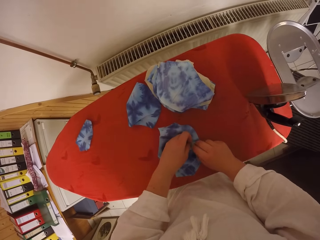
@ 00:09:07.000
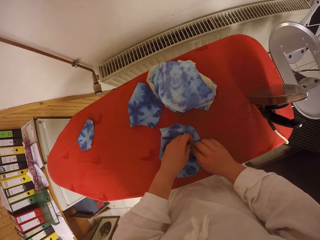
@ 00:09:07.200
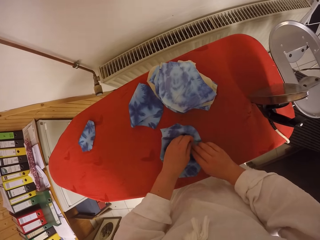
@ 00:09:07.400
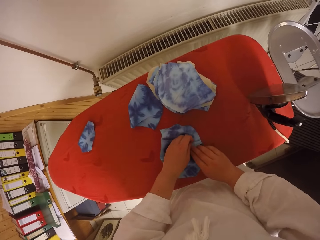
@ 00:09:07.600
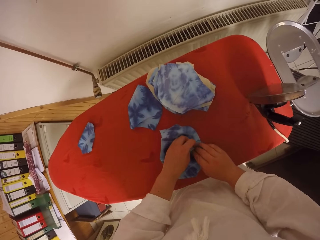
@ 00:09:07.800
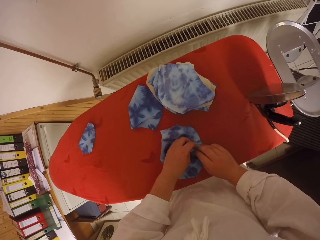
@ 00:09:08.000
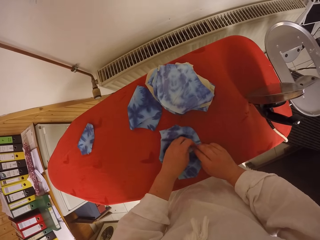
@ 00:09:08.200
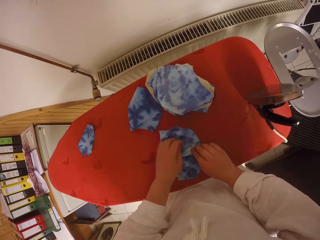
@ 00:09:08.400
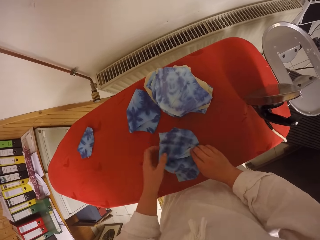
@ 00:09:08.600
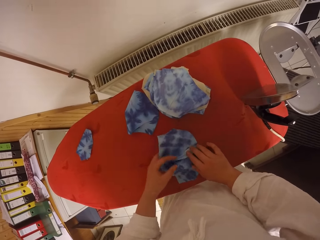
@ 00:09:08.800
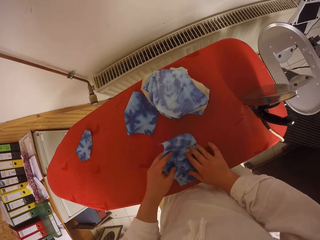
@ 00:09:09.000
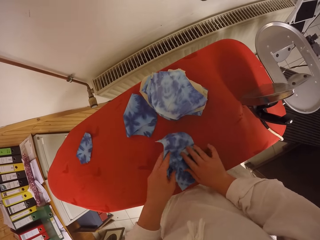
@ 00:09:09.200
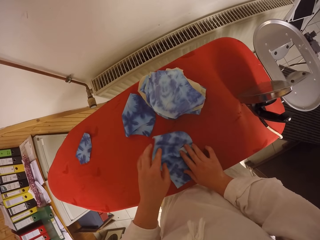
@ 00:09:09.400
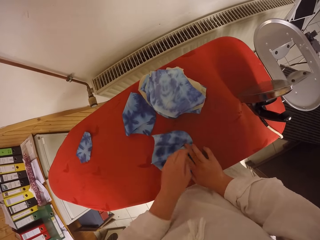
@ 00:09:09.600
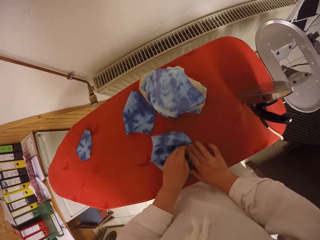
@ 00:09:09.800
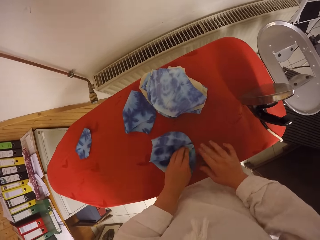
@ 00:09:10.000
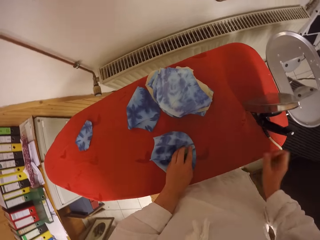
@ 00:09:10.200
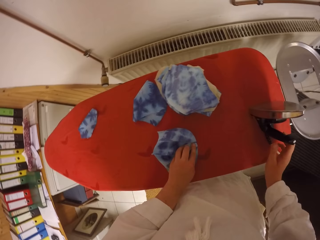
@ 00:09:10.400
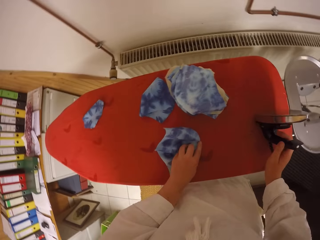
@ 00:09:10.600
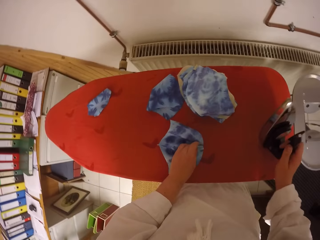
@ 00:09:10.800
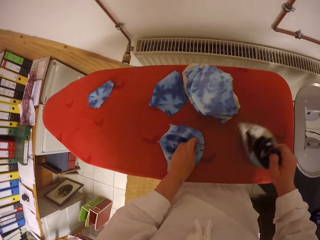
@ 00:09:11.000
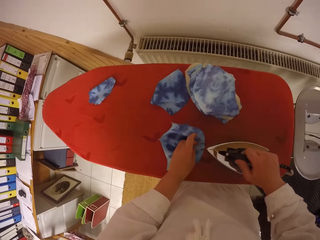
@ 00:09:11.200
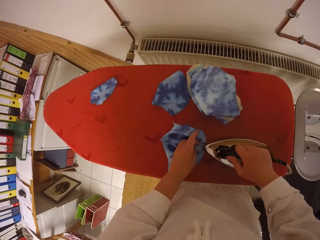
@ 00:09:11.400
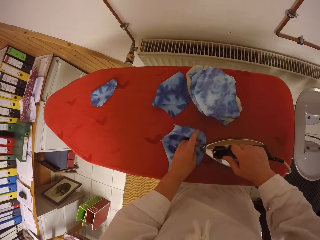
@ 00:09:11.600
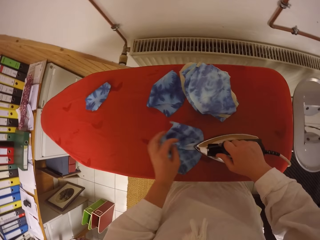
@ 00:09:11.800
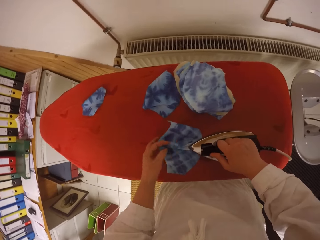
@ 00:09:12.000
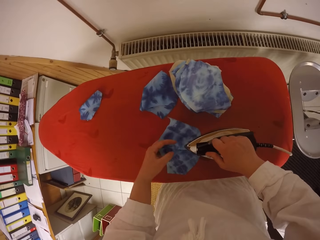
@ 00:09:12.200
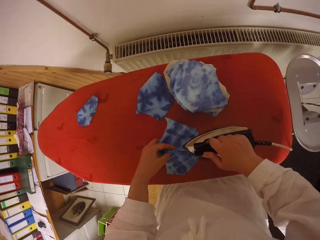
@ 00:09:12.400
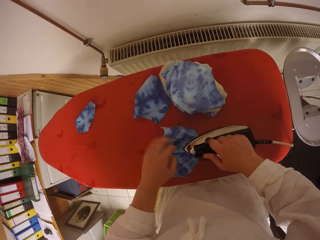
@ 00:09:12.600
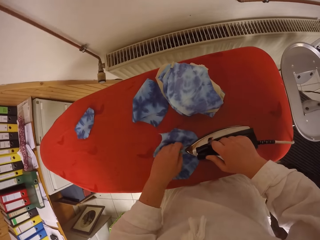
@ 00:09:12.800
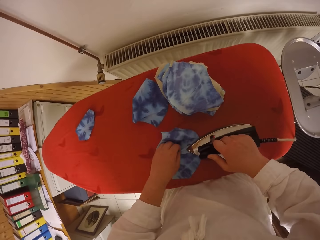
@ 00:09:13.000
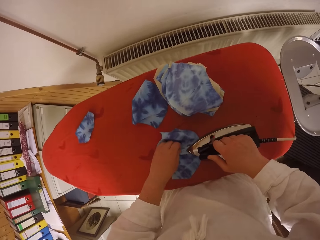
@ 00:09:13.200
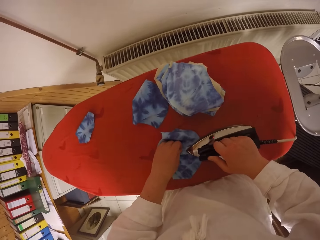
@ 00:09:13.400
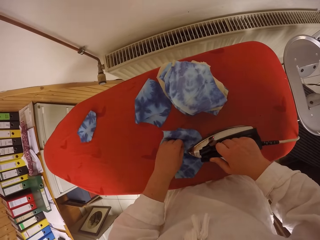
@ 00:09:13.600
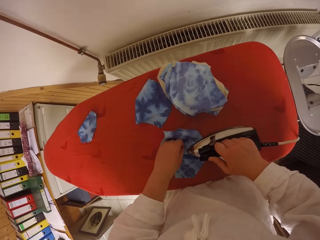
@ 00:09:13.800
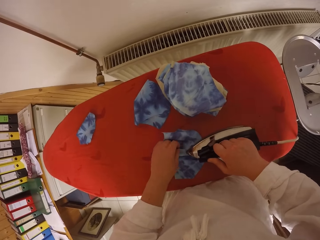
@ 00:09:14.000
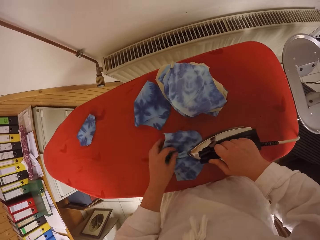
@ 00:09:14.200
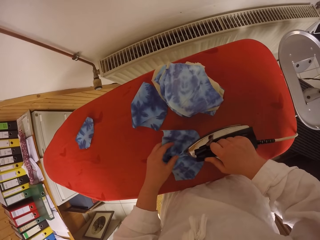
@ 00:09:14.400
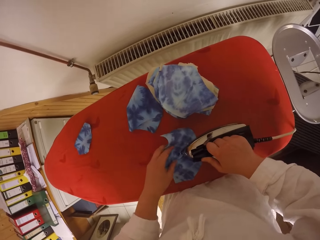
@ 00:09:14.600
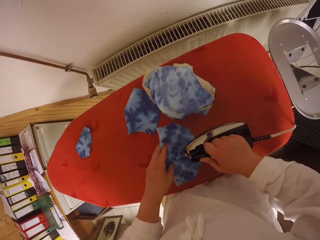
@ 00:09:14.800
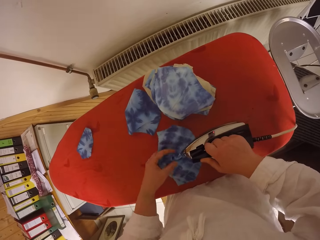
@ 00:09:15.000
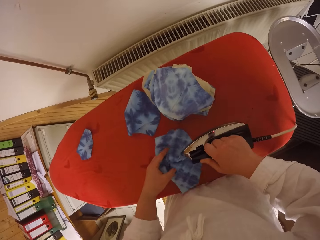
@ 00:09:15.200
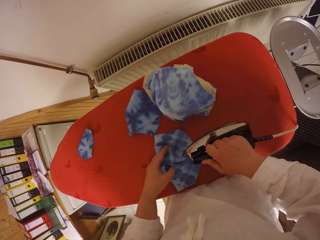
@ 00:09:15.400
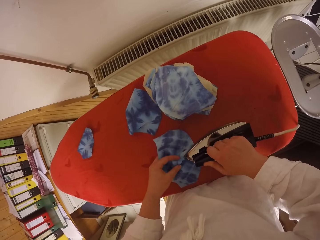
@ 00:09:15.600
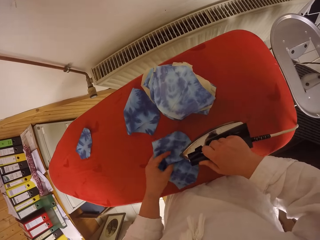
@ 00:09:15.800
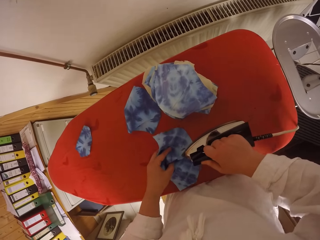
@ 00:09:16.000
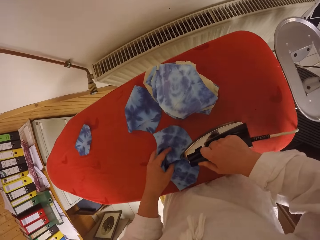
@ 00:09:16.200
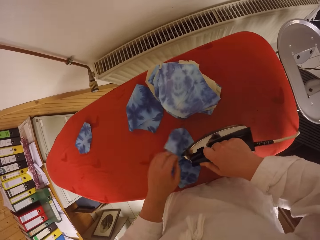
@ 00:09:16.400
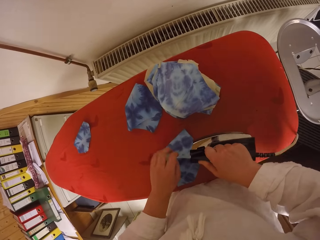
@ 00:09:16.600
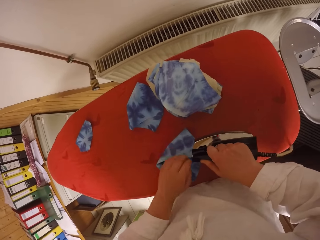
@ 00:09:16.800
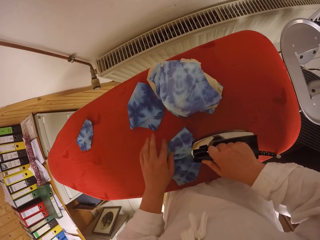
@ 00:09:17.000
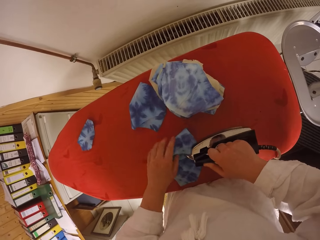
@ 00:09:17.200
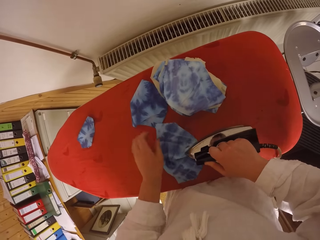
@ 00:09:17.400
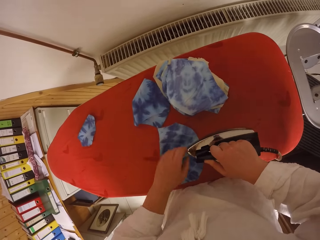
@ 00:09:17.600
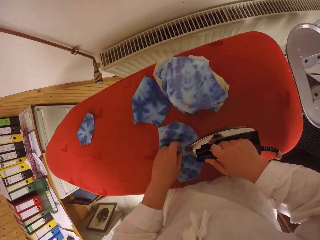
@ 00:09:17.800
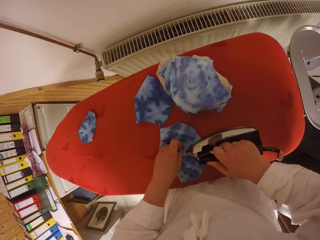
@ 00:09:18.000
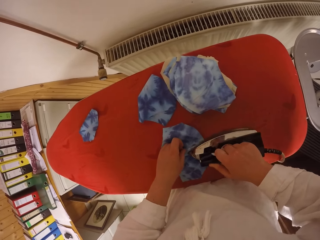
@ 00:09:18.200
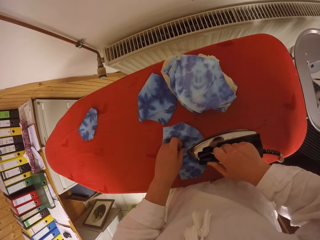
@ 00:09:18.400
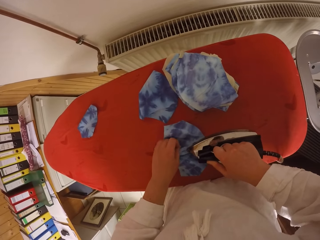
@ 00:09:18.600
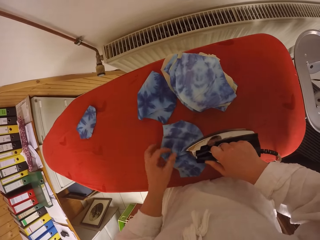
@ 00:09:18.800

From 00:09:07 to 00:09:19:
The camera wearer picks up the electric iron from the ironing table with her right hand. She irons the fabric with the electric iron in her right hand. She moves her left hand around the fabric.

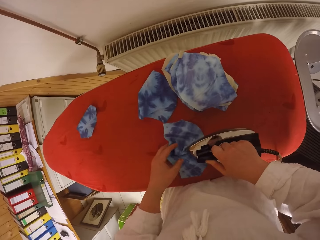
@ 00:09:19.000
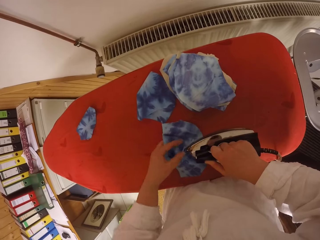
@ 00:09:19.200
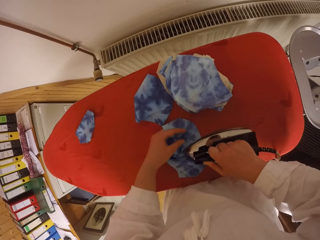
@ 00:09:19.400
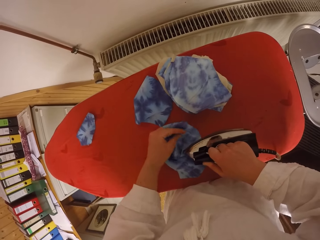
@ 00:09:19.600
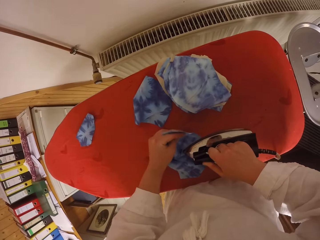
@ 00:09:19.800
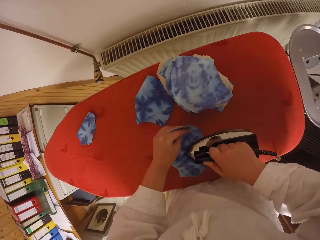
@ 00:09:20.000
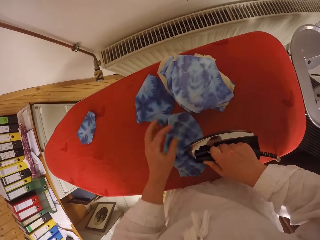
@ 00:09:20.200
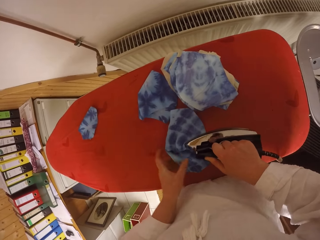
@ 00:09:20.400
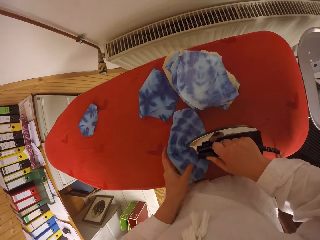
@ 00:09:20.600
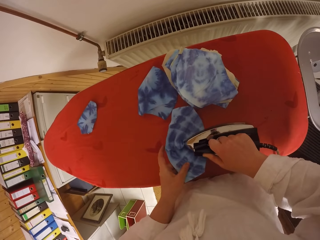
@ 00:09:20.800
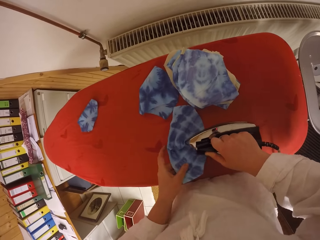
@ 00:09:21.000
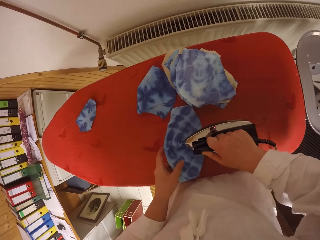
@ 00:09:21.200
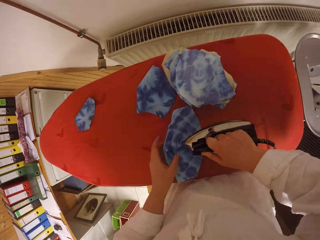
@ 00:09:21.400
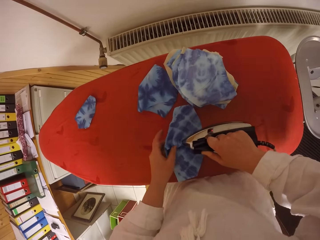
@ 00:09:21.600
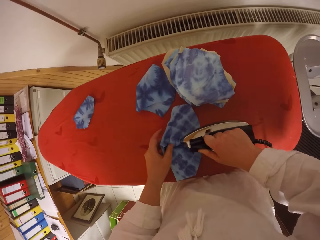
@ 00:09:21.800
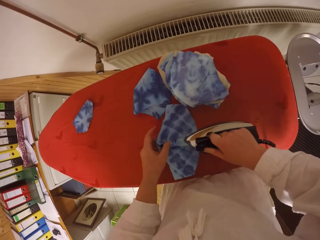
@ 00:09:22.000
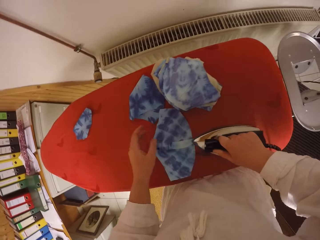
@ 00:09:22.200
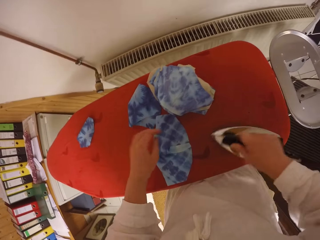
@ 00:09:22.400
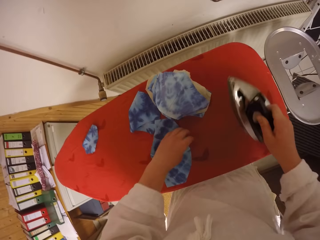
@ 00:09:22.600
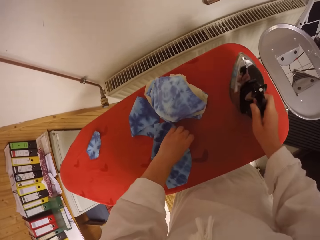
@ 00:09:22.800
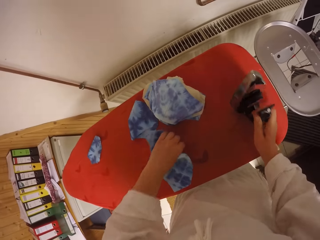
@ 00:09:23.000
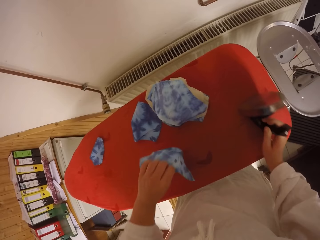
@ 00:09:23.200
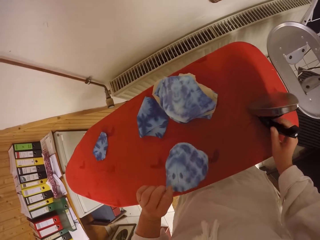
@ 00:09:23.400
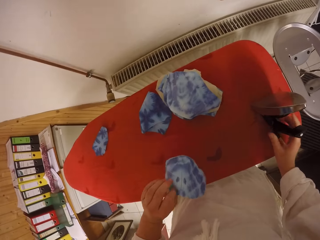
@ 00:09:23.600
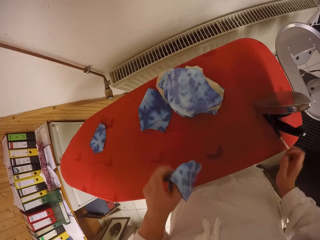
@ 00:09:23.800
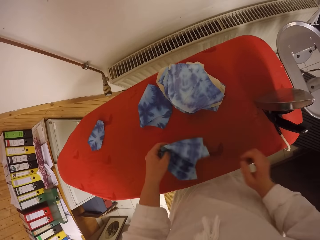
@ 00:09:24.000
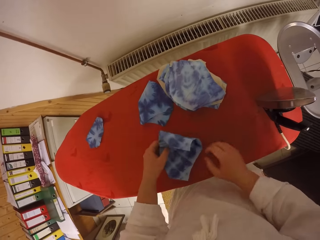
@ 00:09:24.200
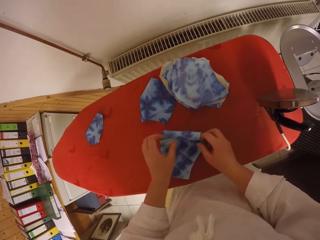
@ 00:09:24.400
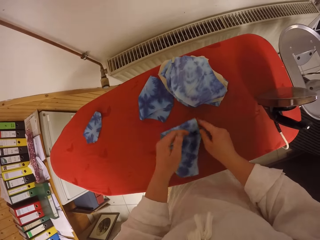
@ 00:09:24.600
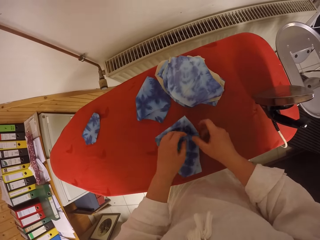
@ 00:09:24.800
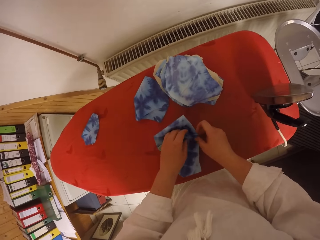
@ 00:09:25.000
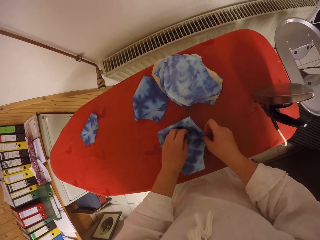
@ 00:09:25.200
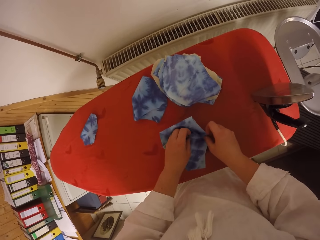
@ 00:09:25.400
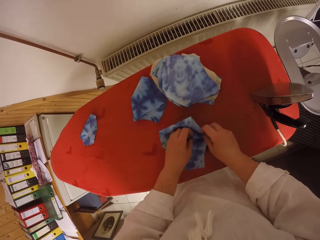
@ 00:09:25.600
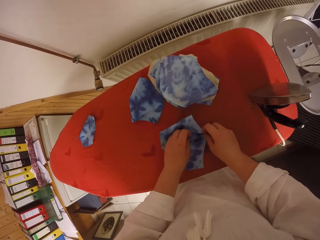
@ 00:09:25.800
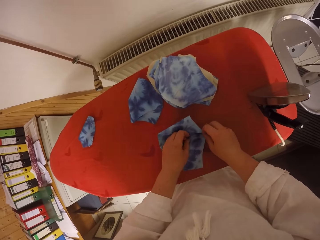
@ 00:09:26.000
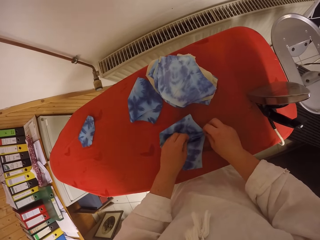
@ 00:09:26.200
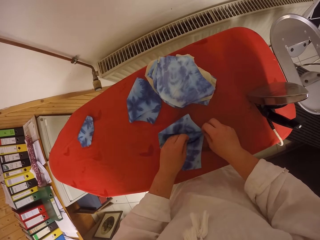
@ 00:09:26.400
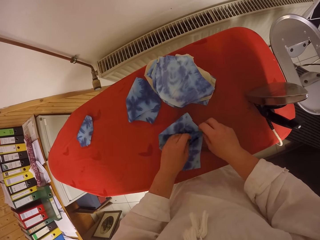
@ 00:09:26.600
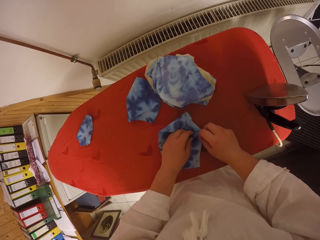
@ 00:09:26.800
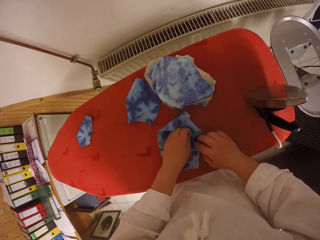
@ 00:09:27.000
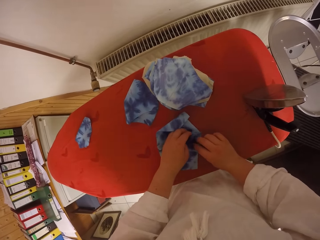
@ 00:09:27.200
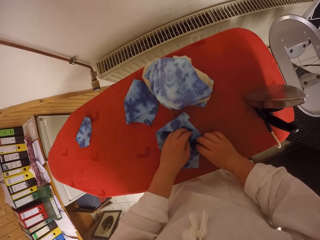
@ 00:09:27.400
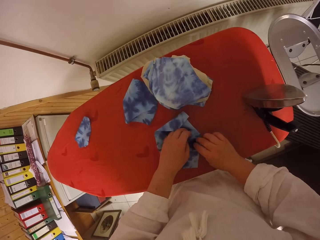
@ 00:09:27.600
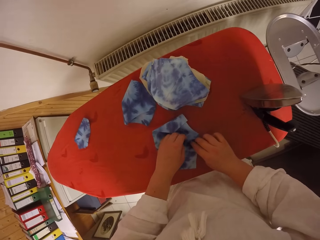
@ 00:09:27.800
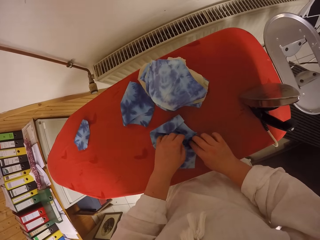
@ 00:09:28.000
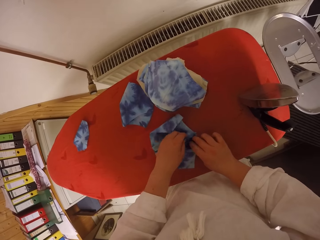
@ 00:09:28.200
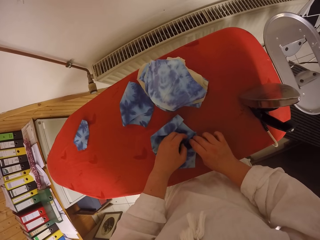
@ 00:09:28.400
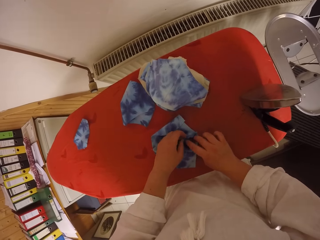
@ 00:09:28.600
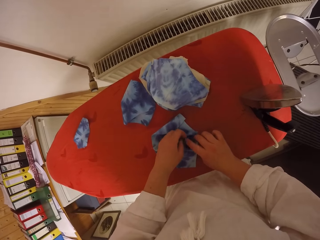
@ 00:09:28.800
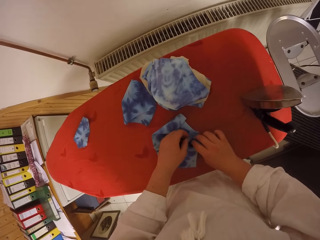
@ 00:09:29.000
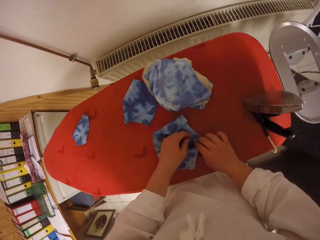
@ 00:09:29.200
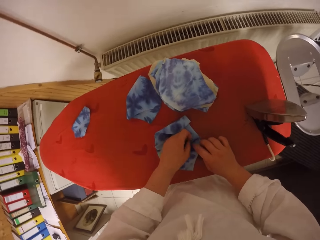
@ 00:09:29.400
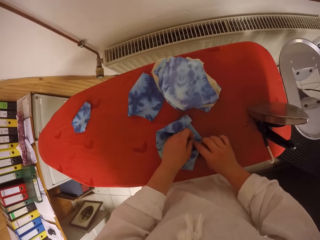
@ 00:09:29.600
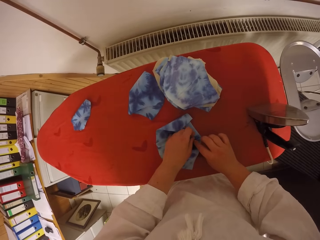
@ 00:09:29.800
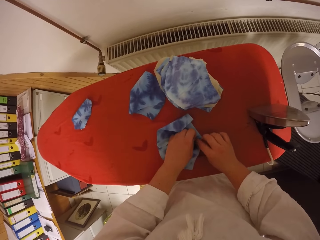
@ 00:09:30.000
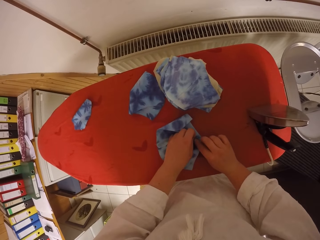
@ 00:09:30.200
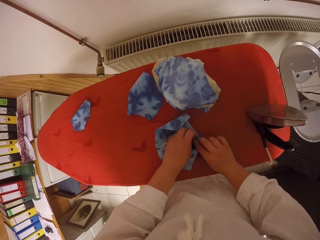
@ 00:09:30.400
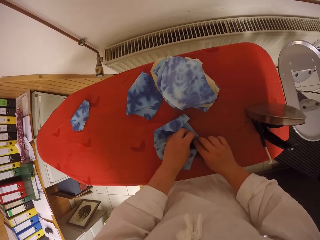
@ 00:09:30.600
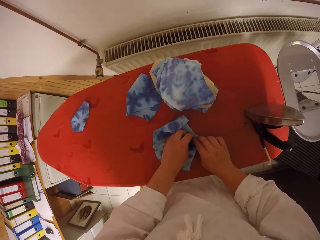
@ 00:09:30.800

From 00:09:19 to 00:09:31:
The camera wearer adjusts the fabric with her left hand. She drops the electric iron in her right hand on the ironing table. She straightens the fabric with both hands.
